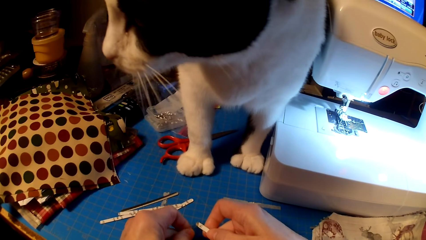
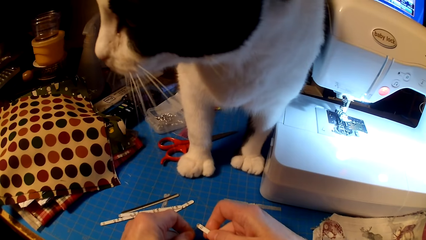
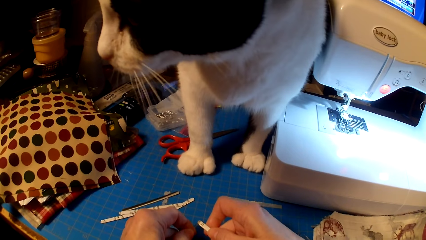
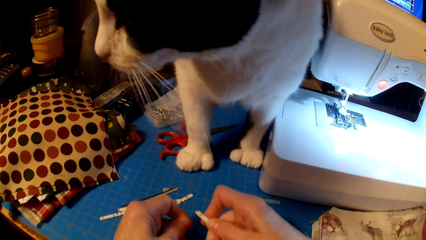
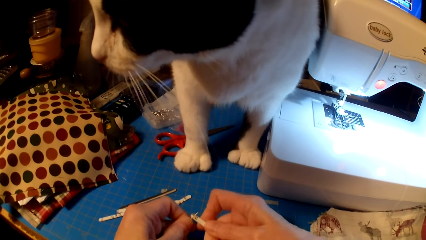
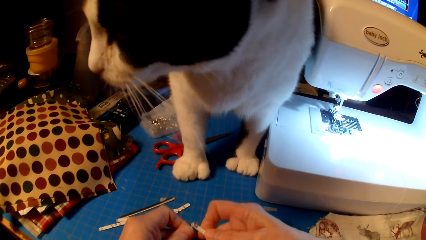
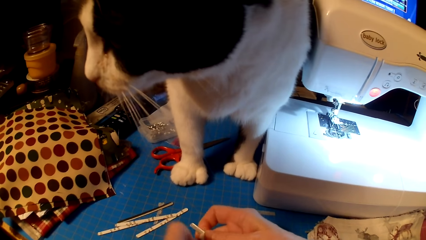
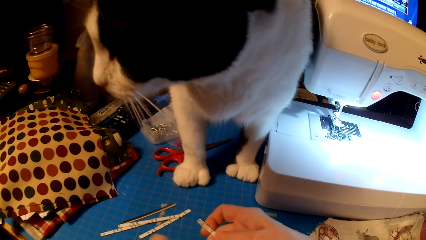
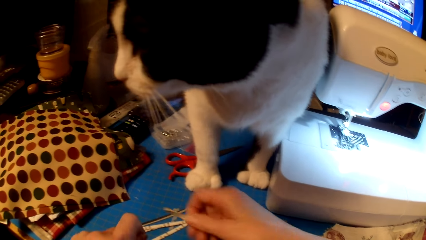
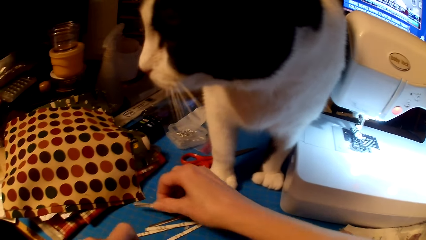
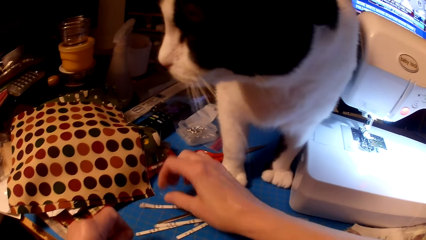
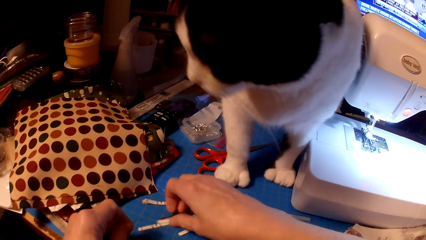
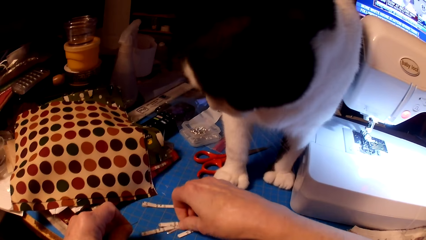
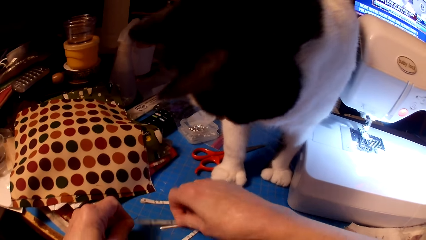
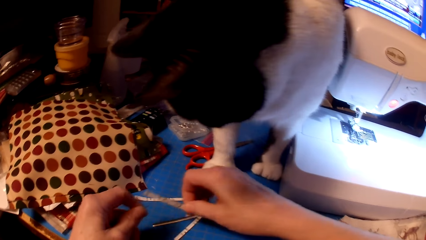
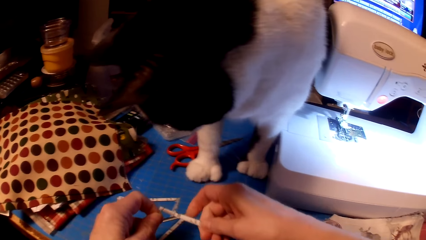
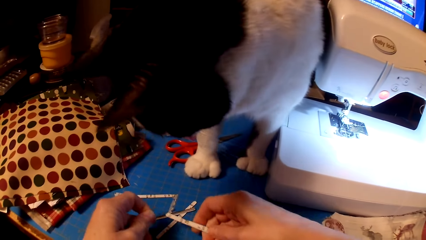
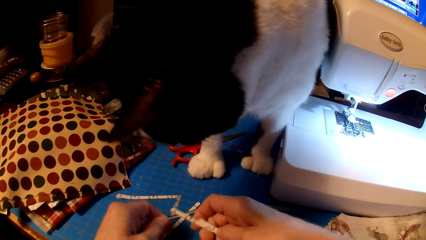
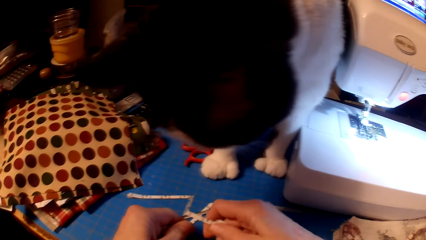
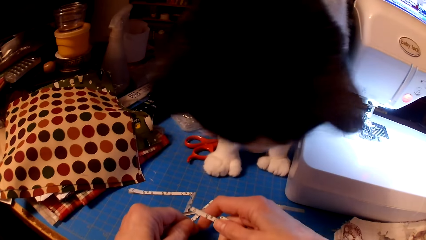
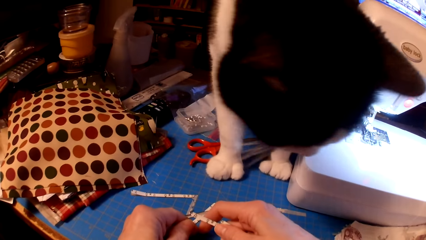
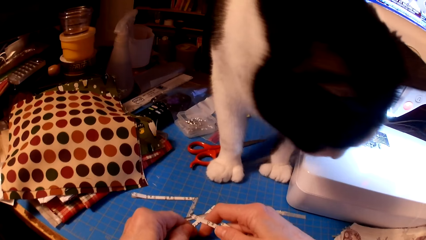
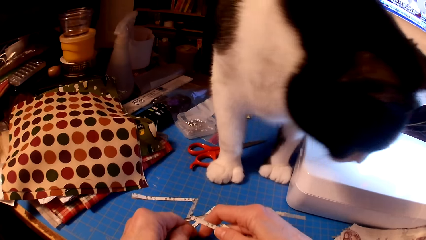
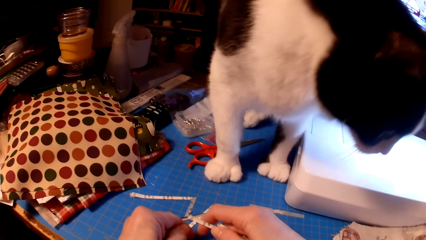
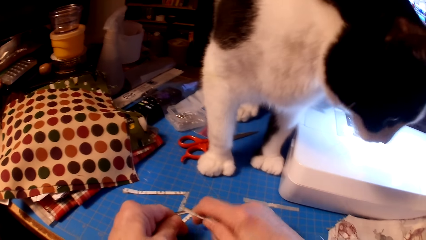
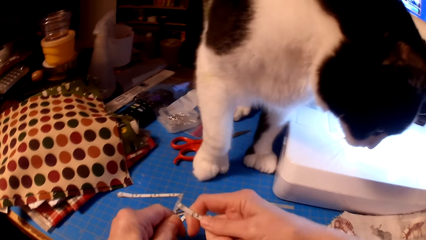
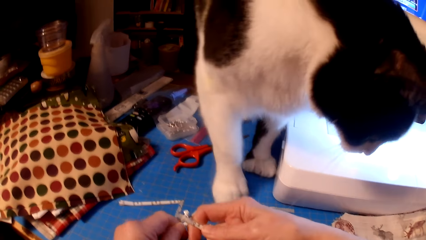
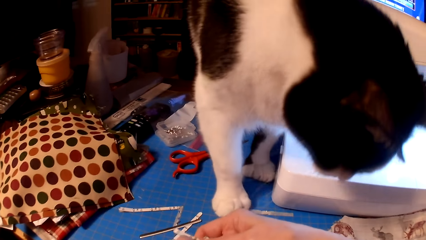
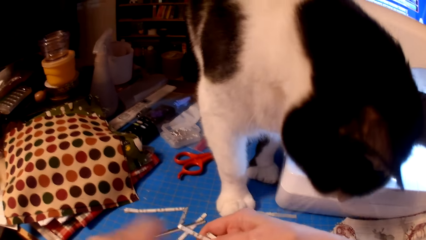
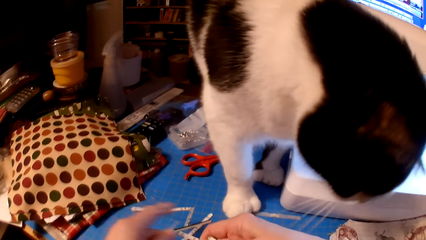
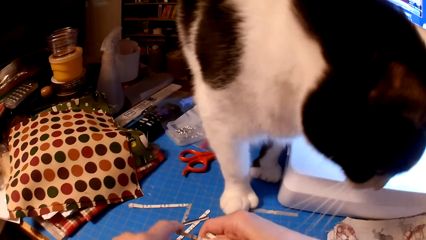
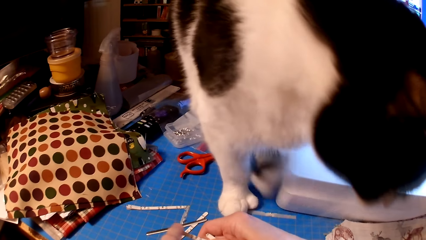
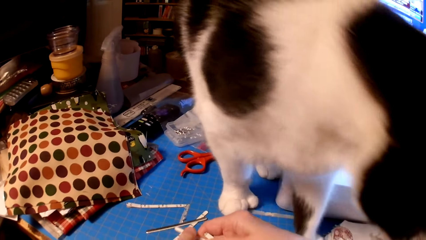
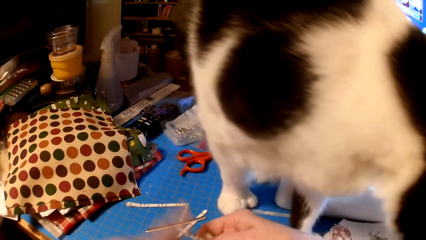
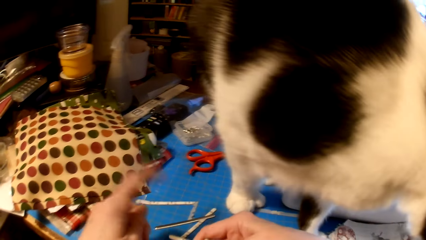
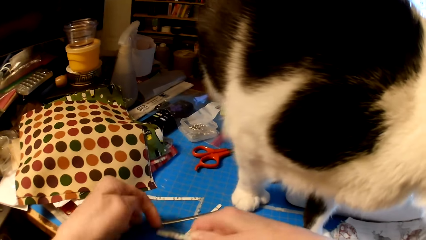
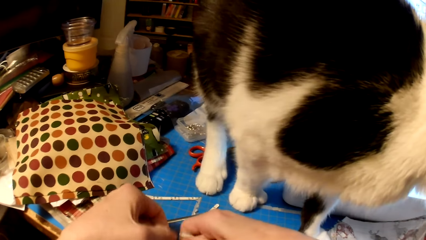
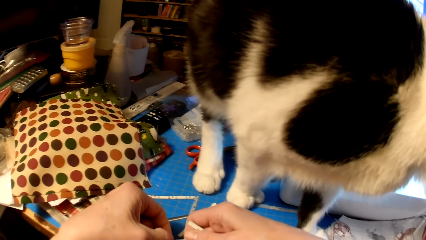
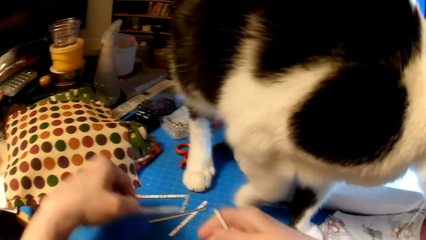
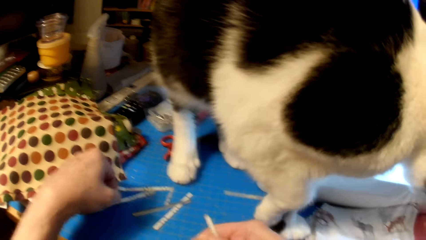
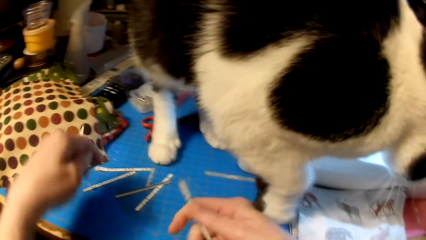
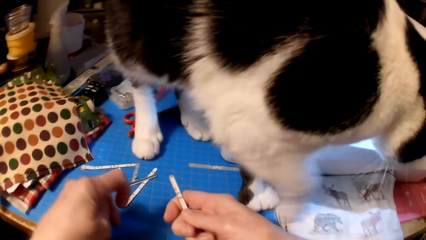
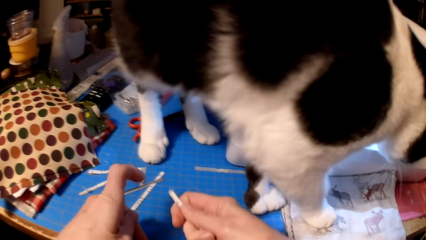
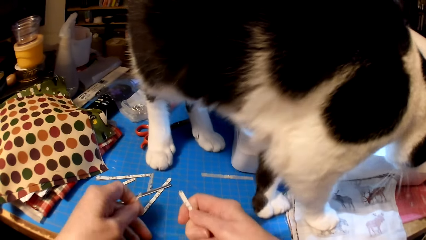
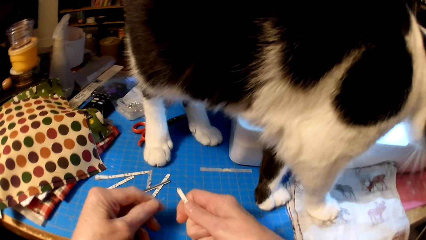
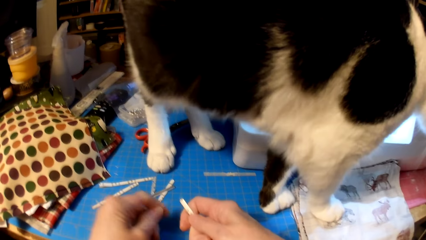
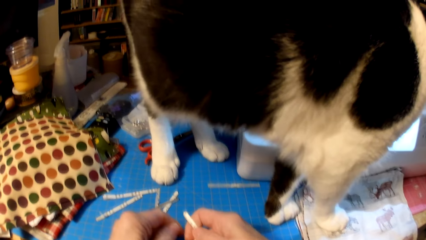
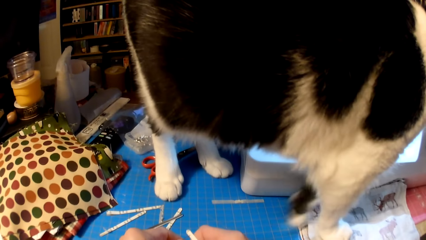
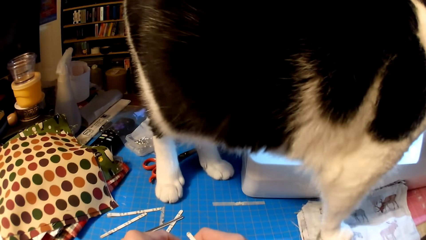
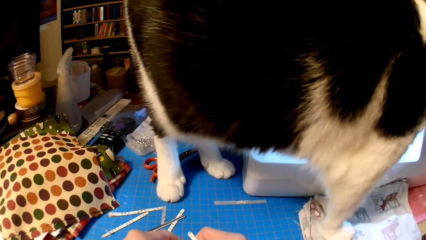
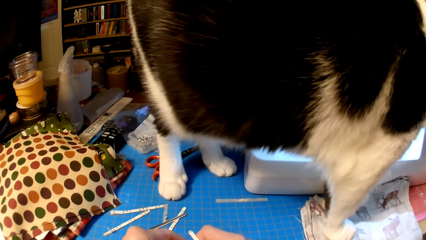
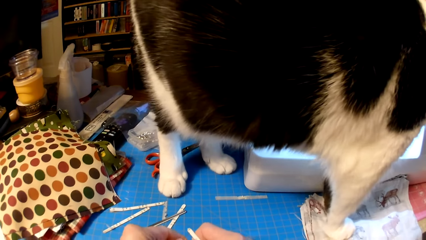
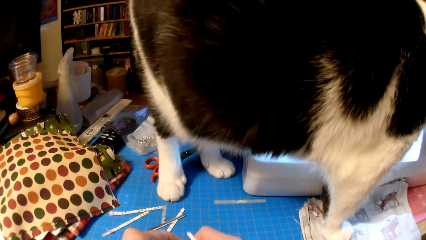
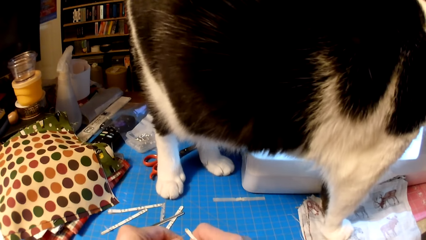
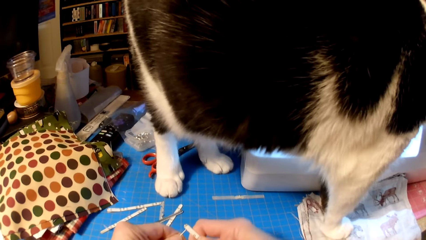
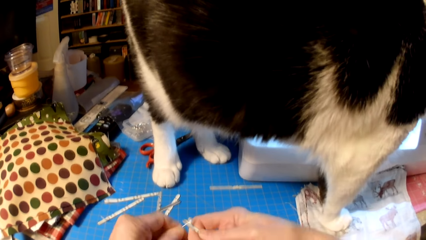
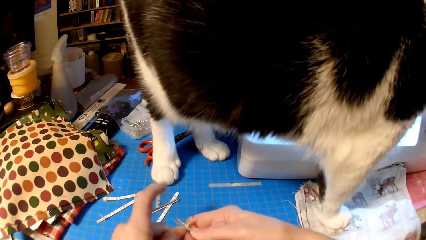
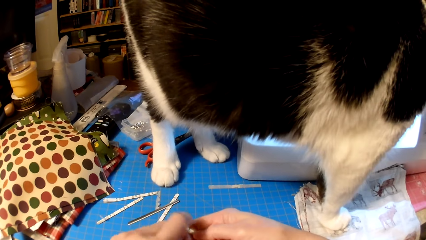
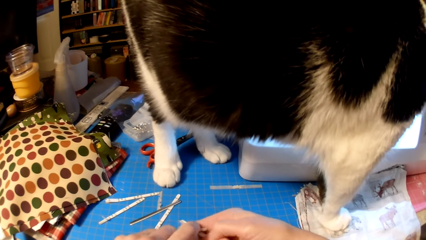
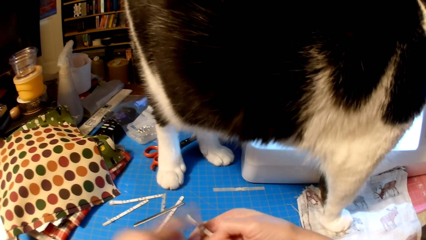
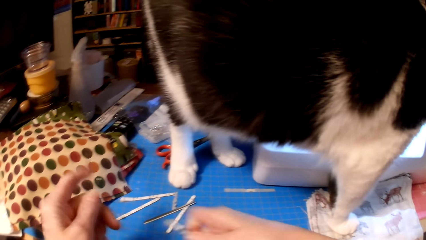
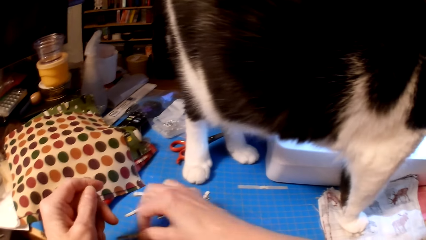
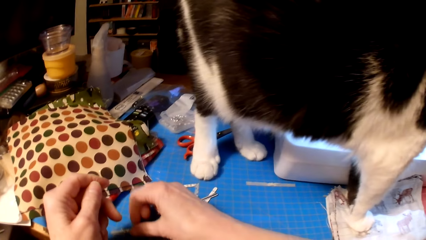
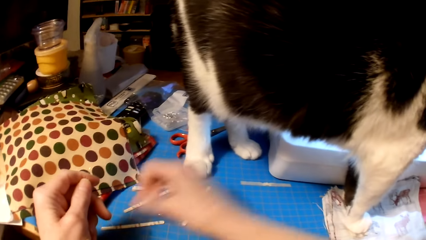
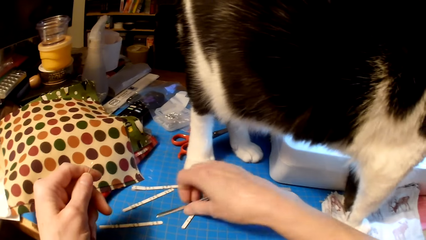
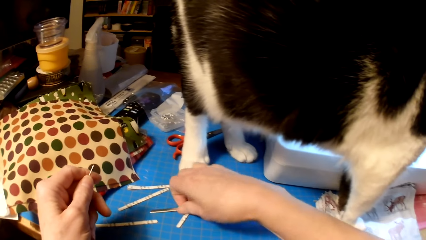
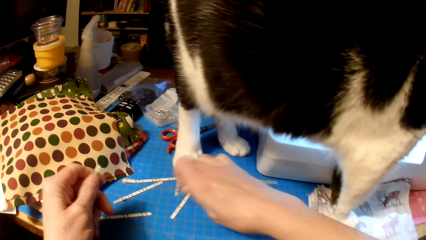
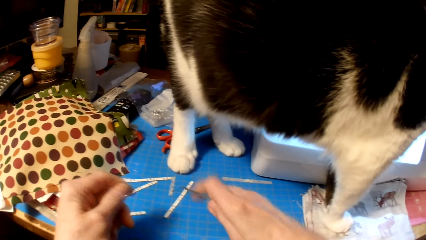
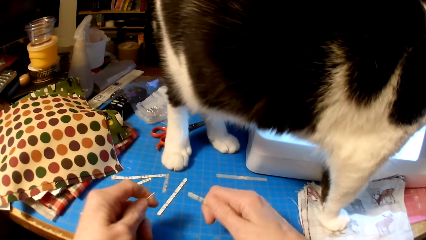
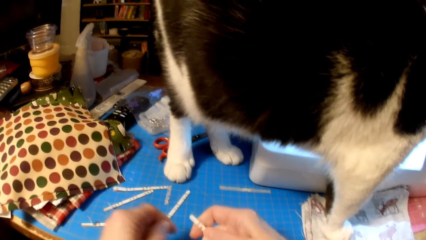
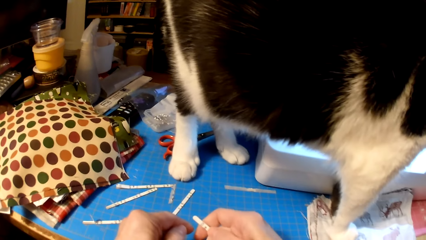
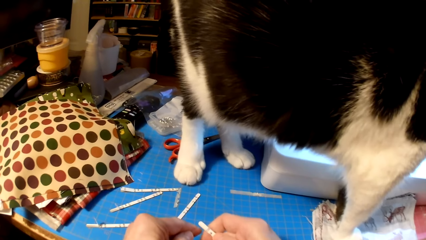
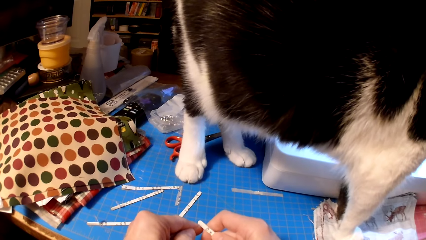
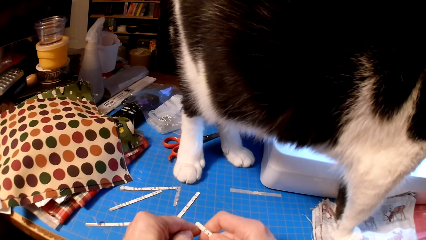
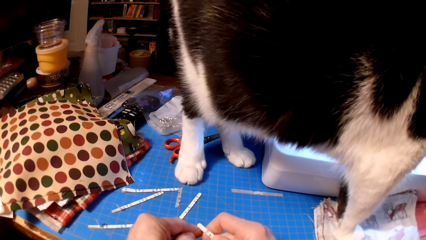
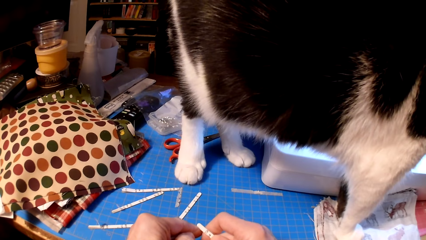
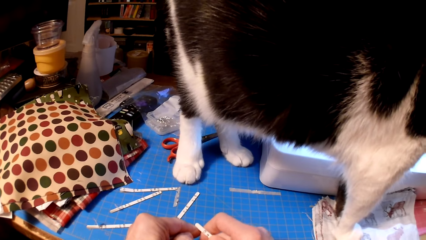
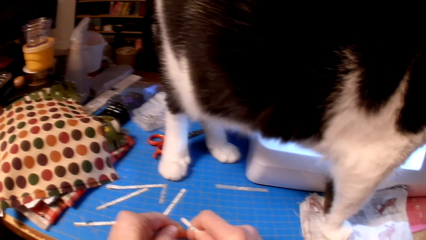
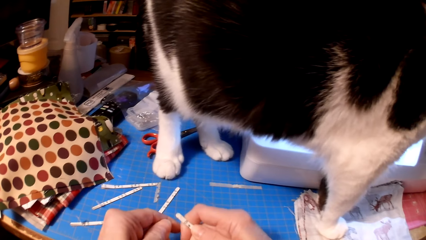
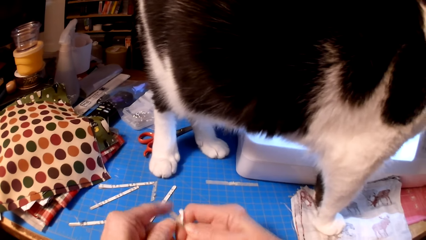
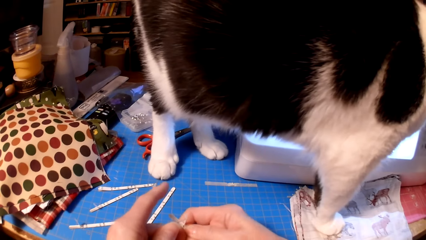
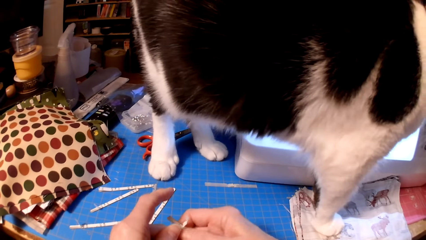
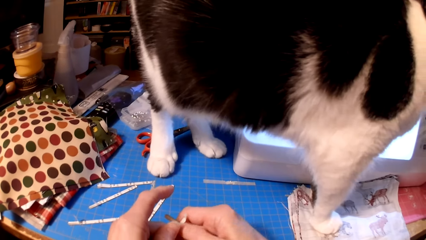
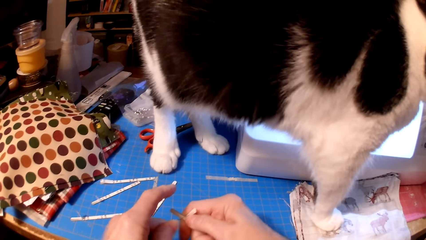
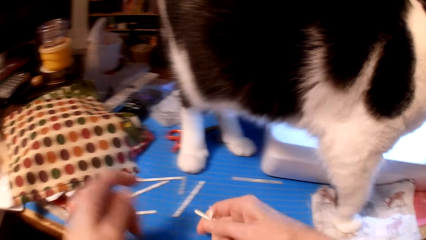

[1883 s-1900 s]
The camera wearer peels papers from the bridge strips. They stick the needle in something. They drop something on the table. They pick up something. They stick the needle in something. They drop something on the table. They pick up something. They stick the needle in something.
